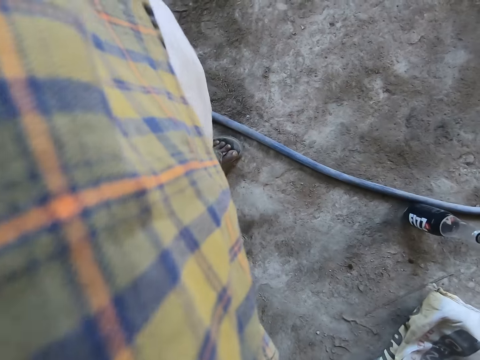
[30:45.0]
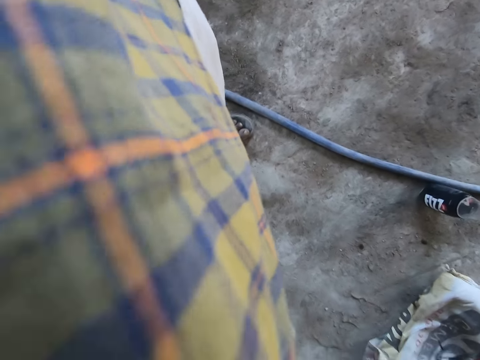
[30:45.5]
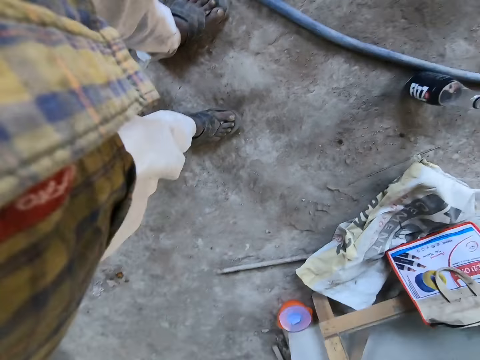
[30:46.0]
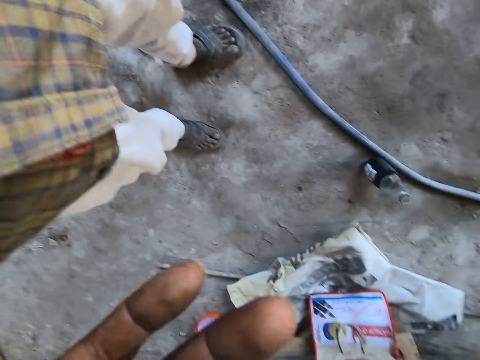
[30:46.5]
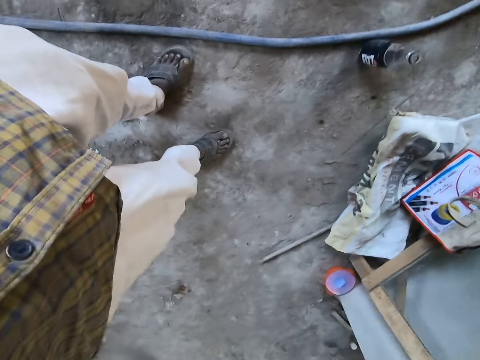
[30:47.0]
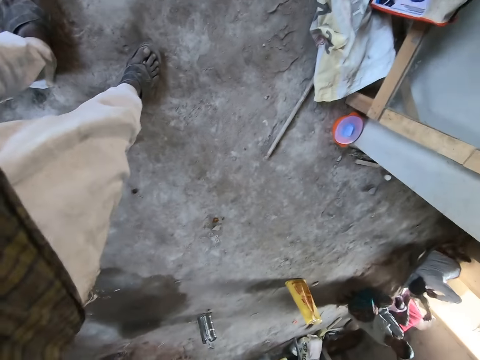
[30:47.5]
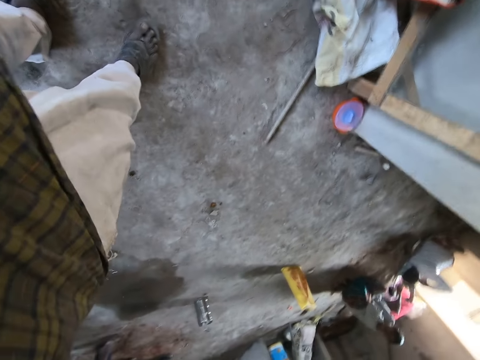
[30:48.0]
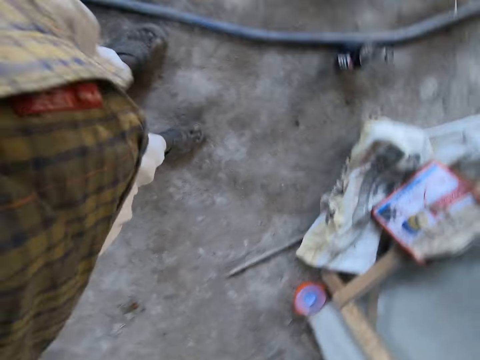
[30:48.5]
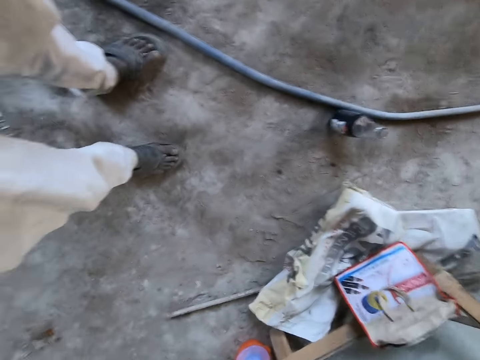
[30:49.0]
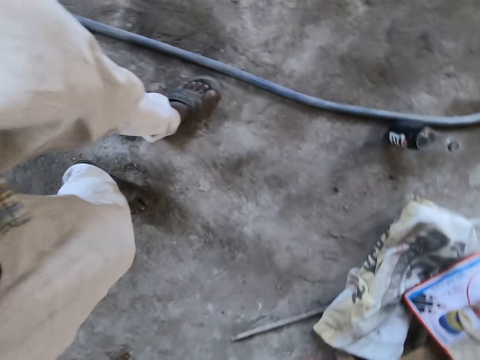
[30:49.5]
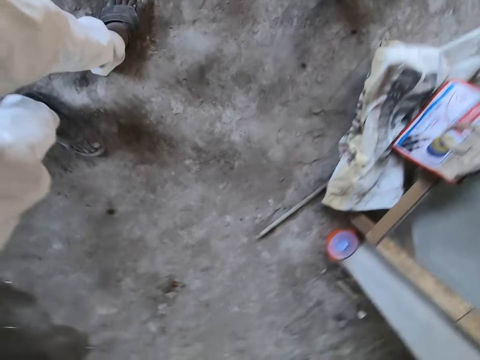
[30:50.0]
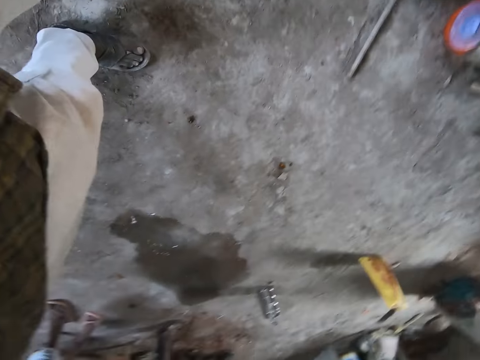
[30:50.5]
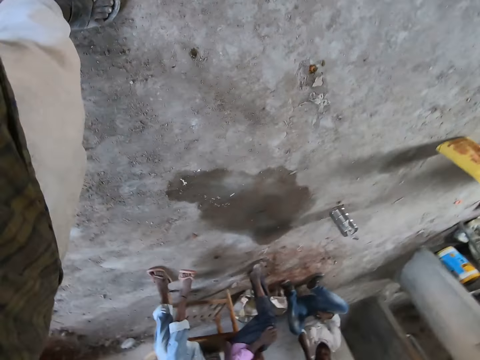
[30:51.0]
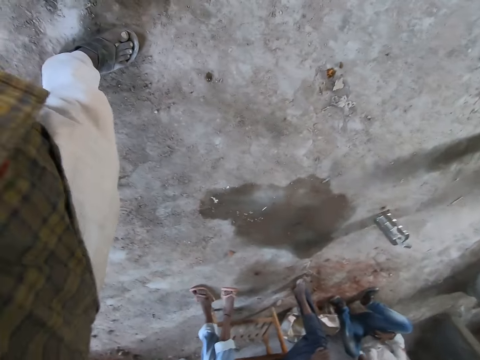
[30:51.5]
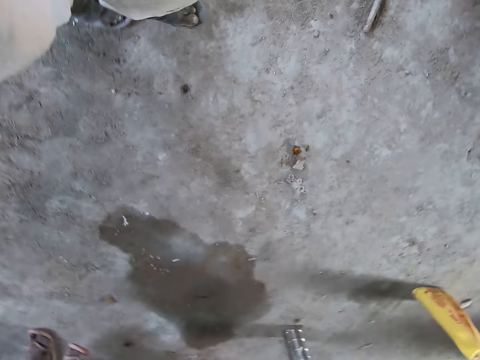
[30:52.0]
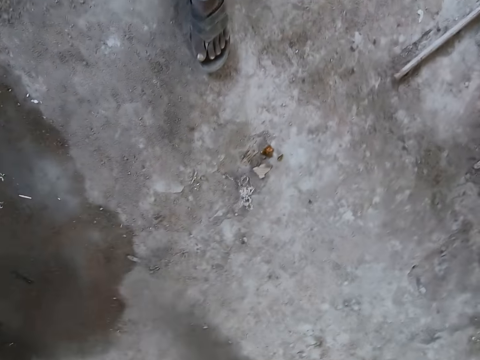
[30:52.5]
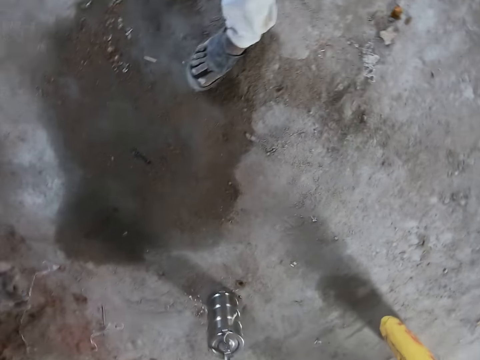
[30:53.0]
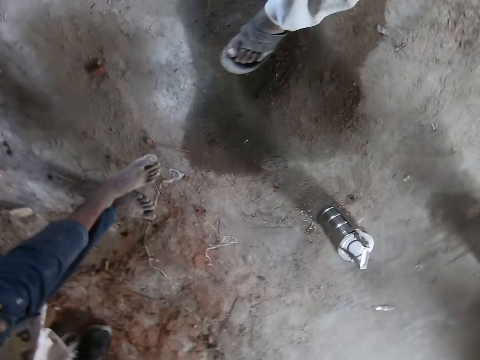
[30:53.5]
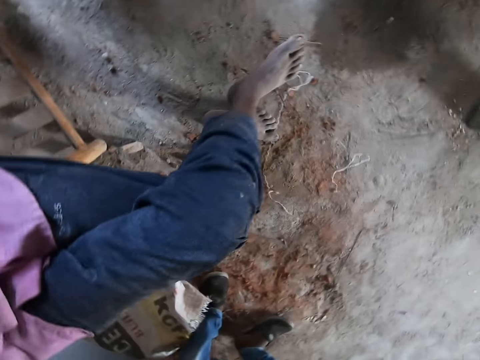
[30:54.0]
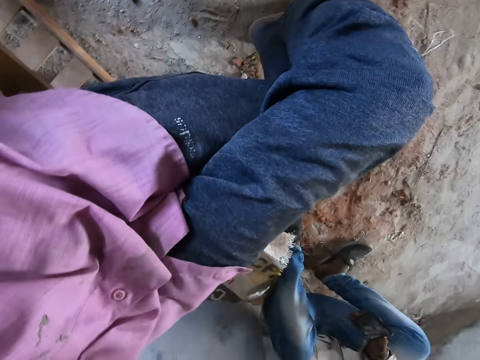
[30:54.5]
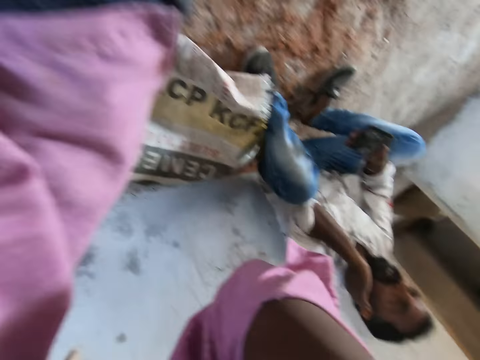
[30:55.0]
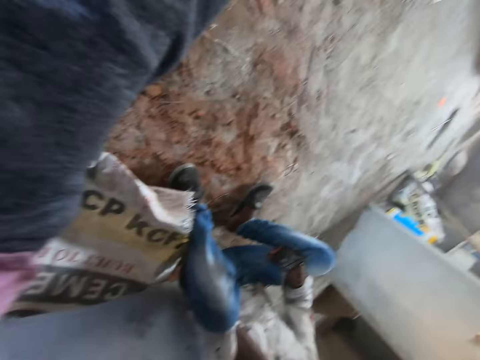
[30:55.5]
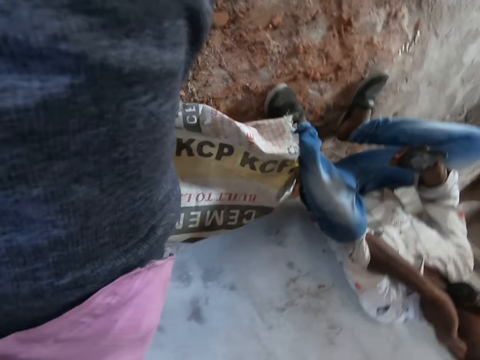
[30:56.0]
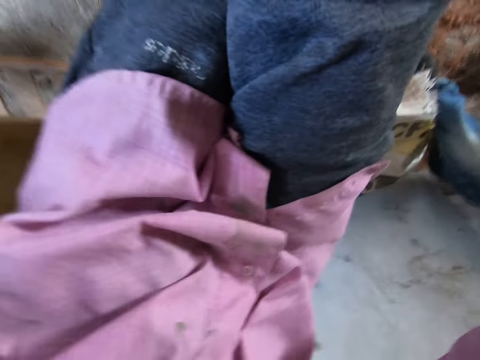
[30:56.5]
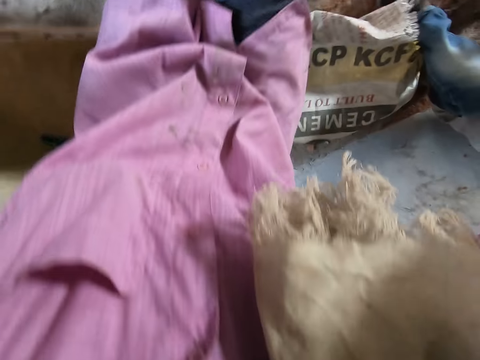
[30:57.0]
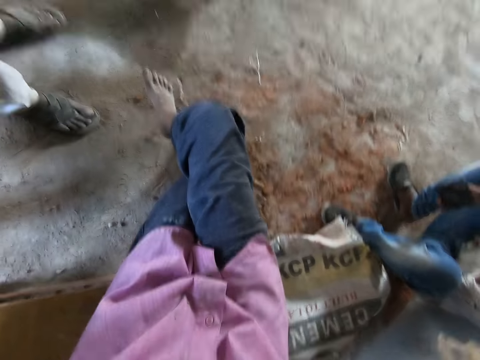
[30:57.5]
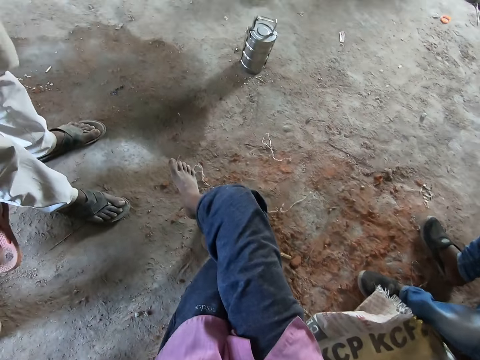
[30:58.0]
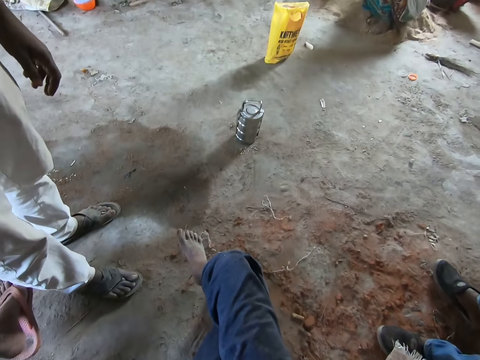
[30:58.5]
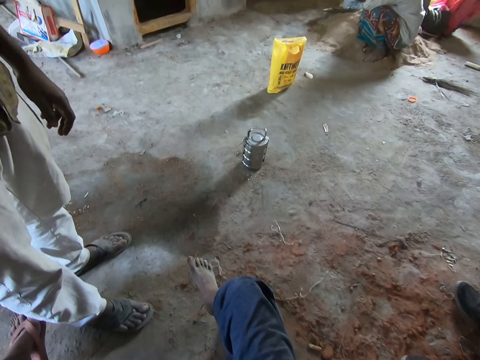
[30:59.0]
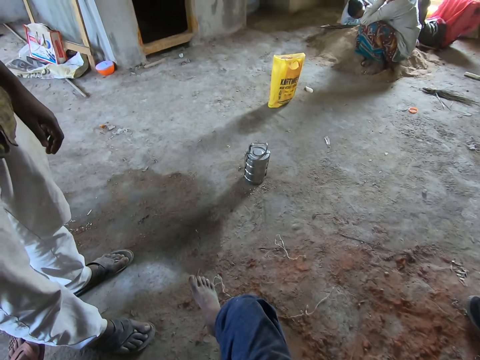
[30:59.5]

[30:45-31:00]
The camera wearer points a hand. They walk around the construction site. They stare around the construction site.

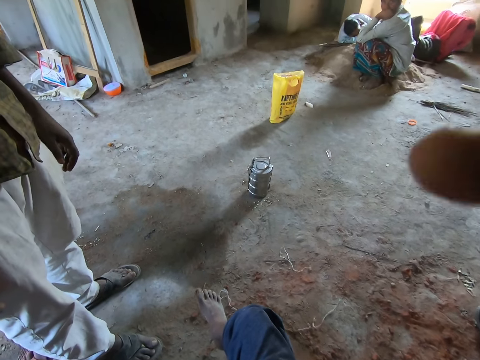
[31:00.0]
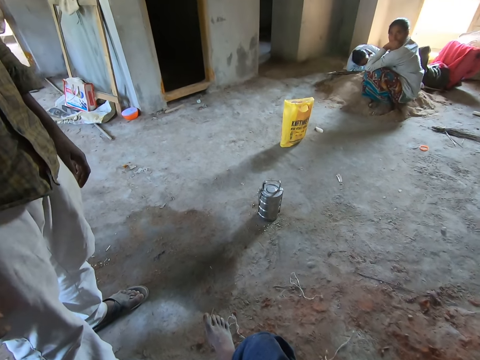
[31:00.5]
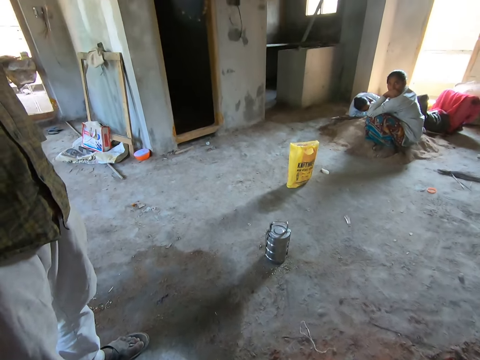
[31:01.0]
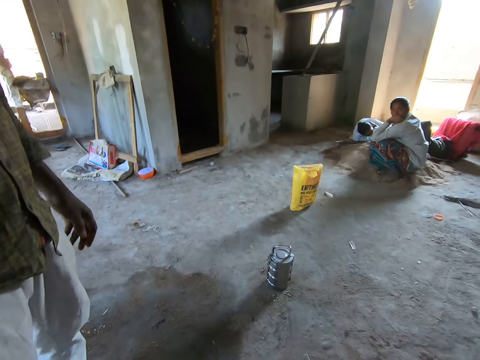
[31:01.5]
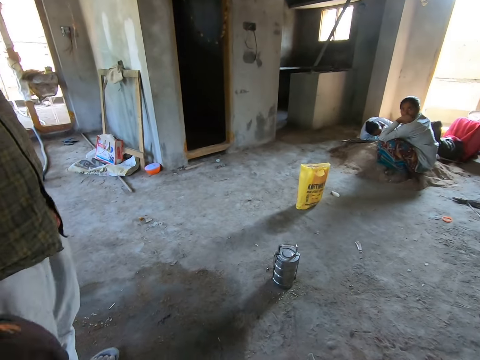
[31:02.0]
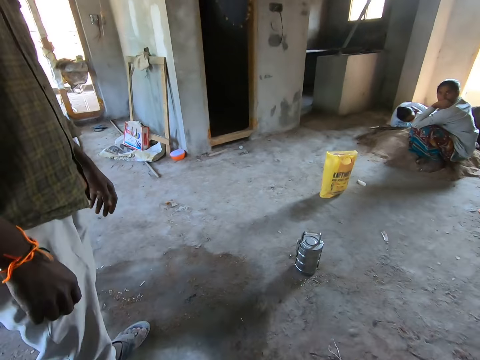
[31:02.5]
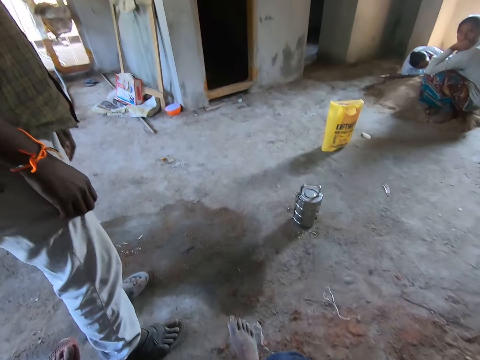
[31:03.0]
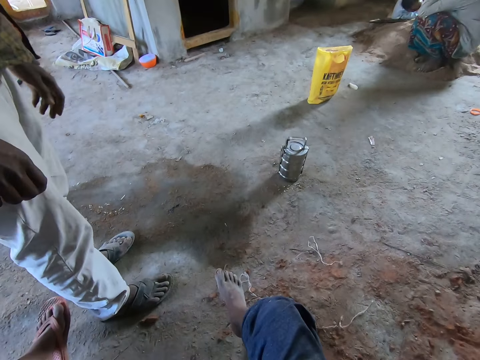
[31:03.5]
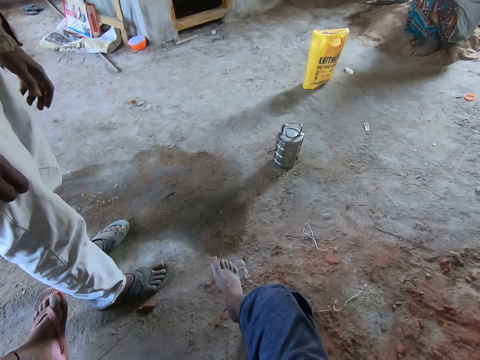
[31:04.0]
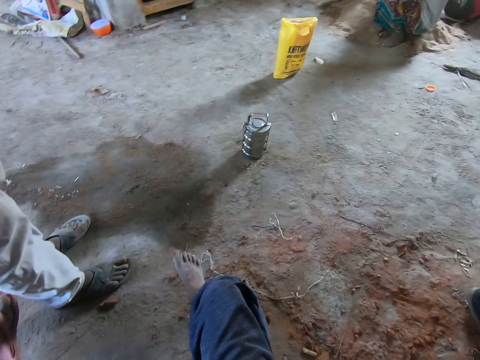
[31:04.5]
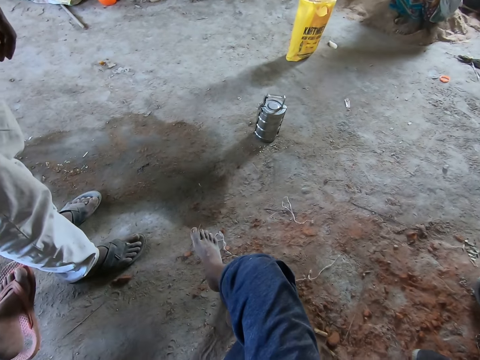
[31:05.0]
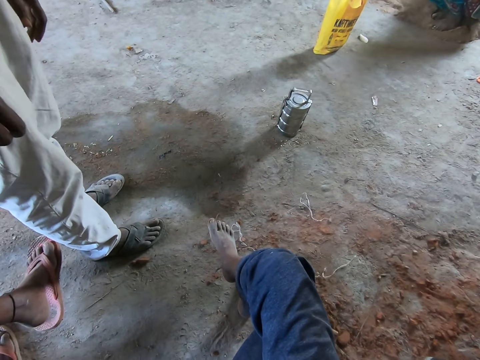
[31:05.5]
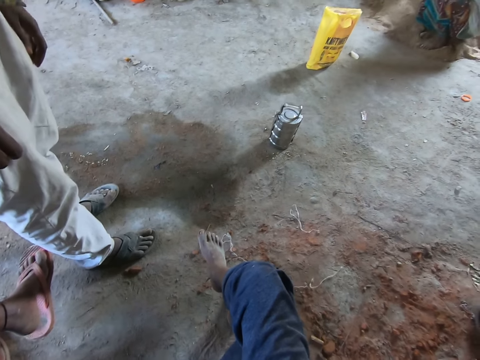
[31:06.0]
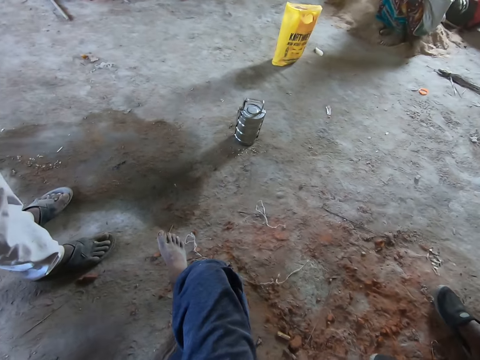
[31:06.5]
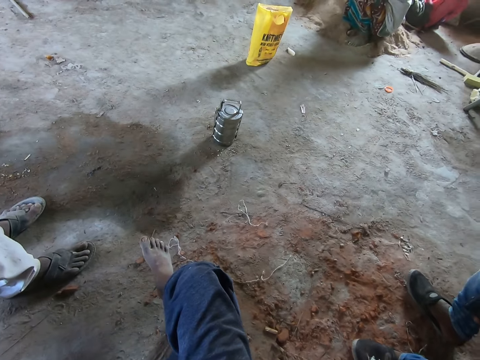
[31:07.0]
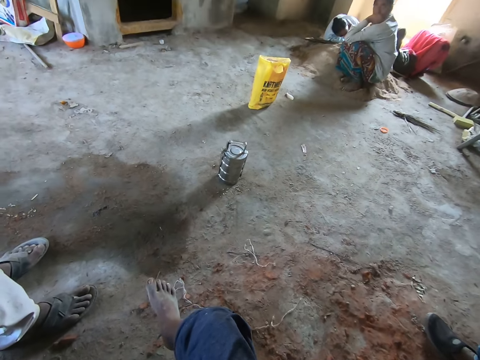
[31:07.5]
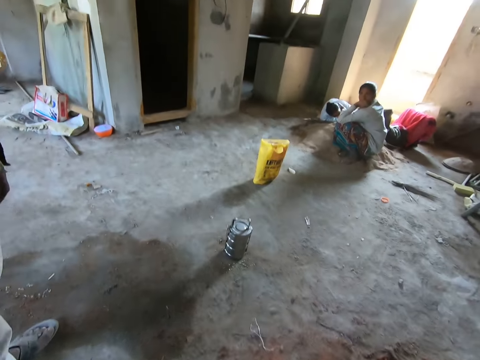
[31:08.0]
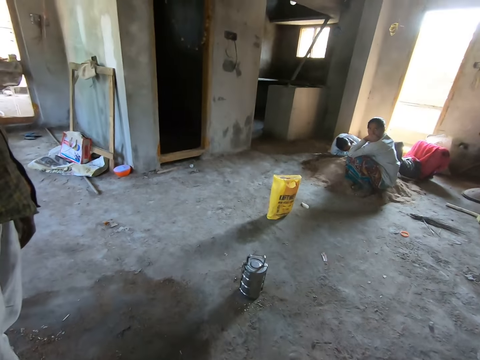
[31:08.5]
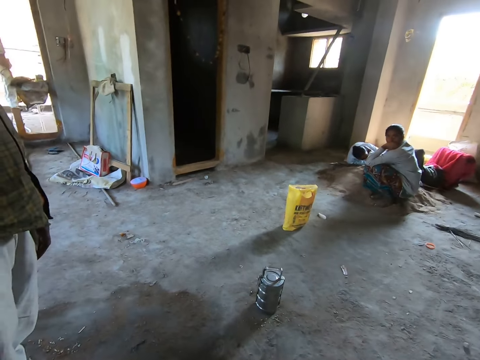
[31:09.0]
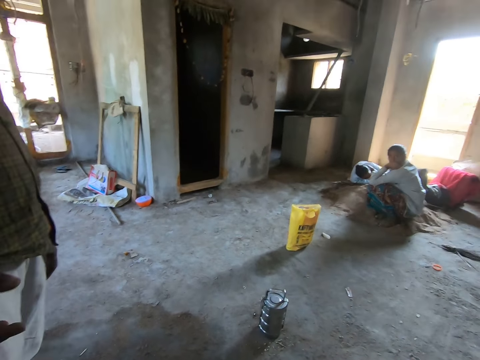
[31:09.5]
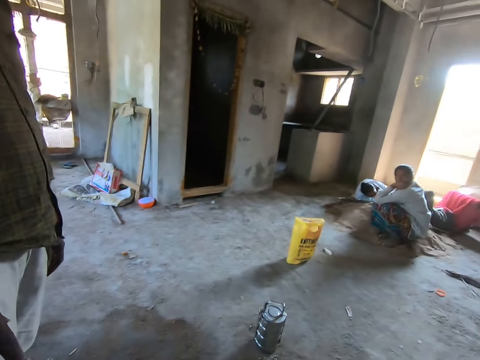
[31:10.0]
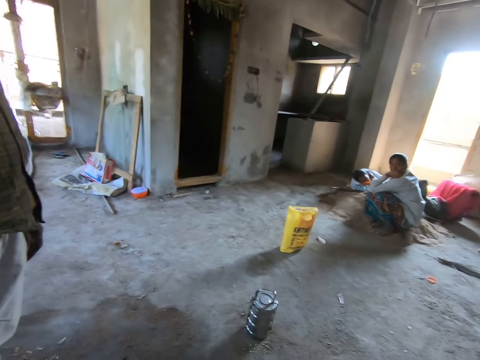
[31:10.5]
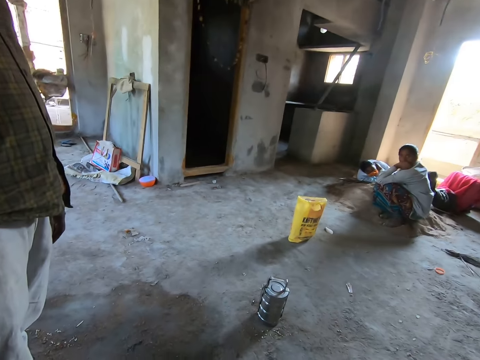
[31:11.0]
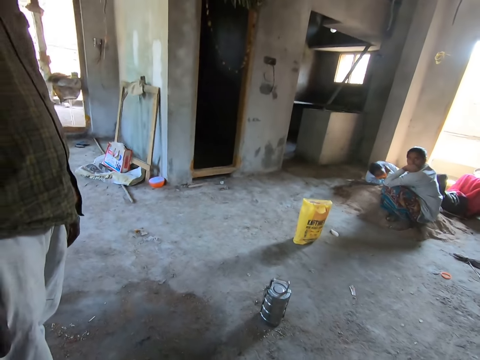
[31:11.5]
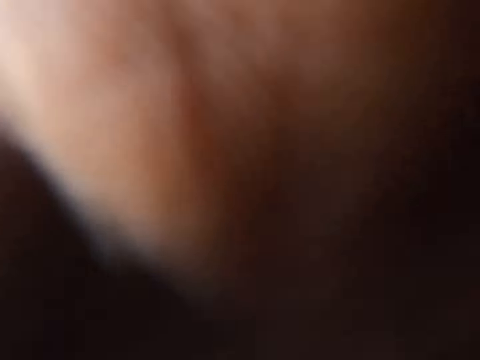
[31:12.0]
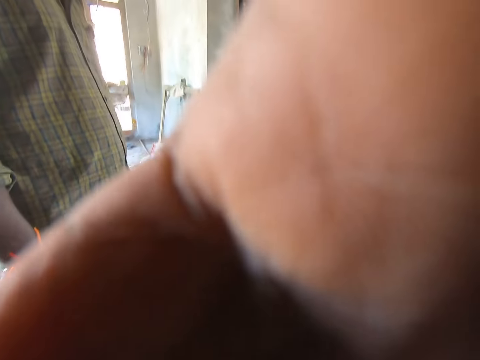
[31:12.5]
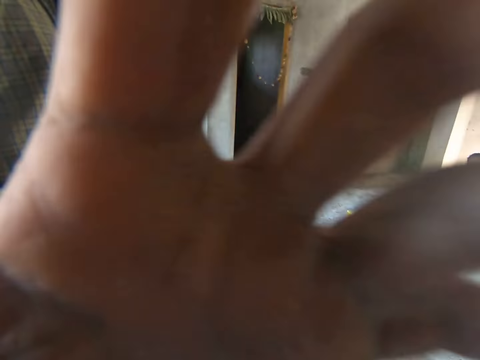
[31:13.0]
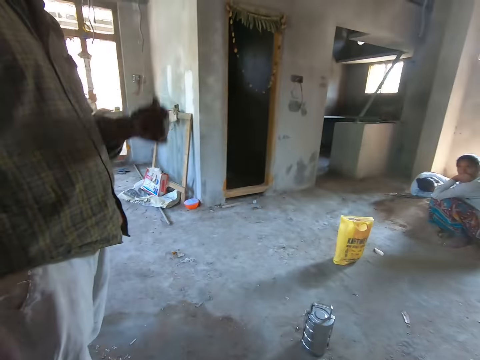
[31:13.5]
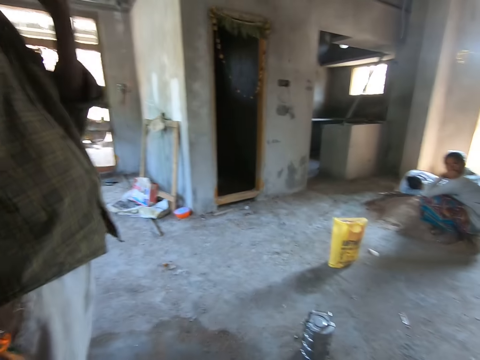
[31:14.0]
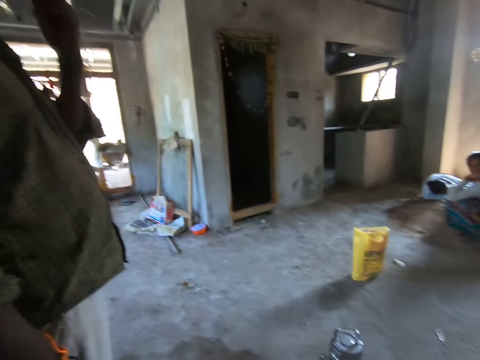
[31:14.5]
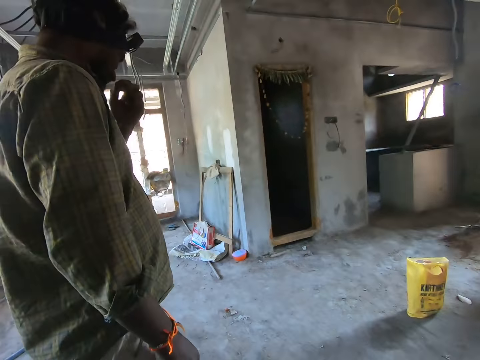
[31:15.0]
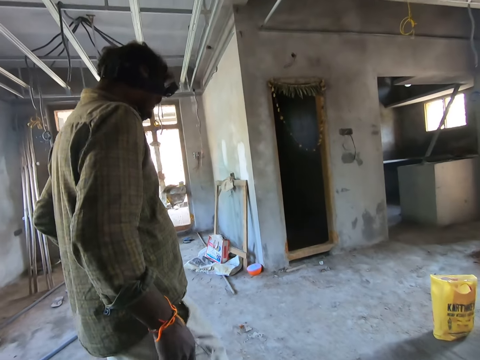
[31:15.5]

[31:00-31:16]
The camera wearer touches the camera with the left hand. They adjust the camera on the head. They stare around the construction site.
